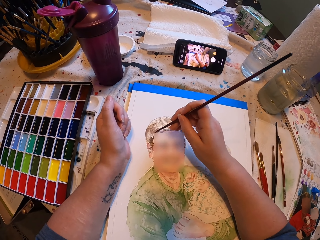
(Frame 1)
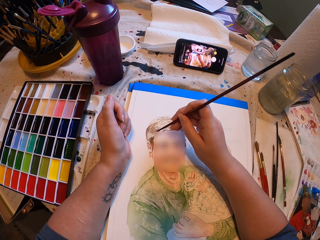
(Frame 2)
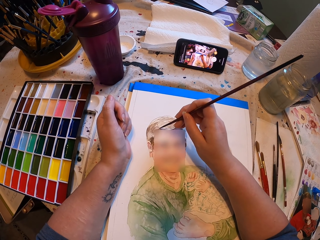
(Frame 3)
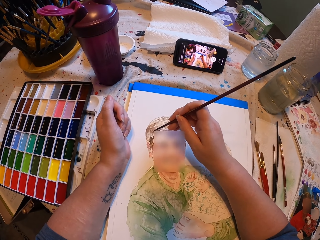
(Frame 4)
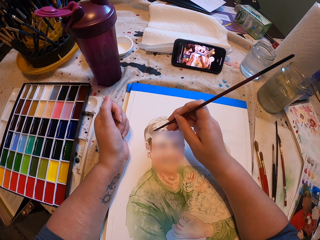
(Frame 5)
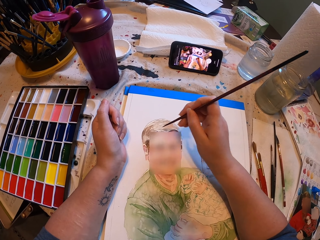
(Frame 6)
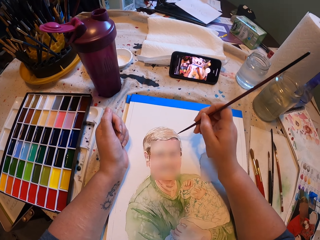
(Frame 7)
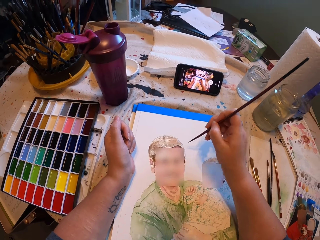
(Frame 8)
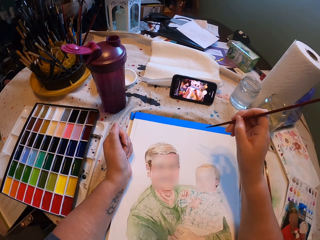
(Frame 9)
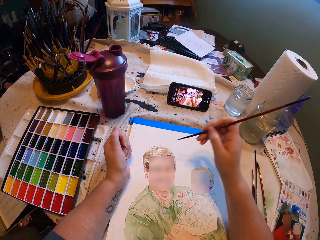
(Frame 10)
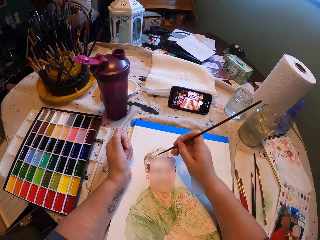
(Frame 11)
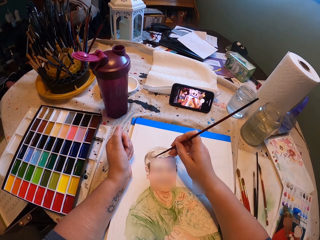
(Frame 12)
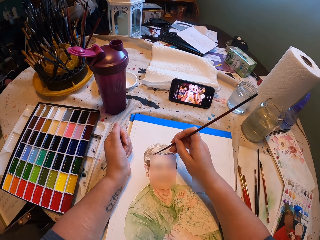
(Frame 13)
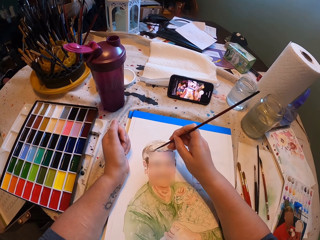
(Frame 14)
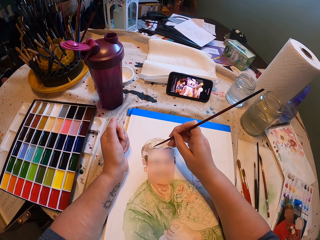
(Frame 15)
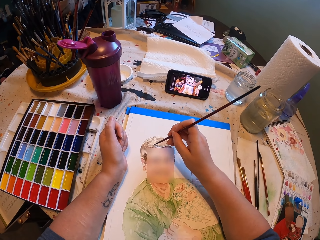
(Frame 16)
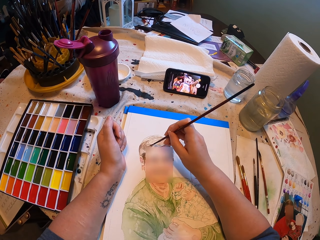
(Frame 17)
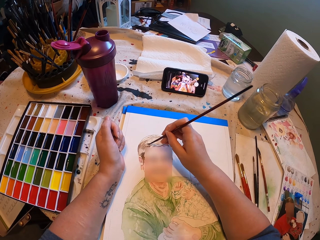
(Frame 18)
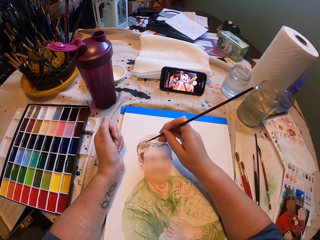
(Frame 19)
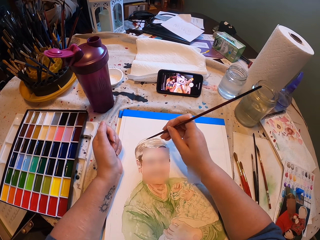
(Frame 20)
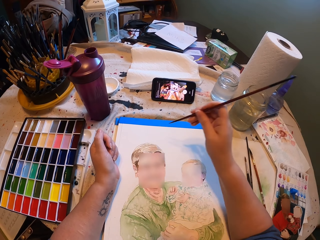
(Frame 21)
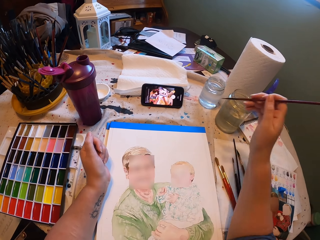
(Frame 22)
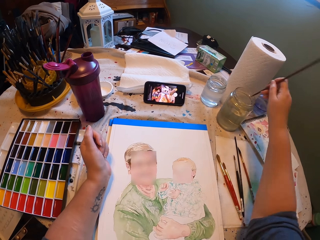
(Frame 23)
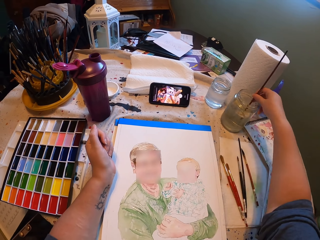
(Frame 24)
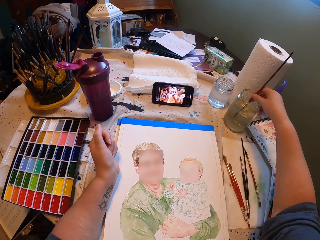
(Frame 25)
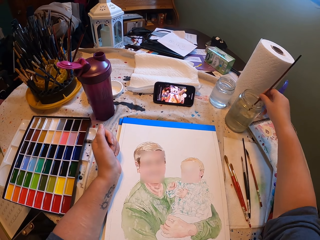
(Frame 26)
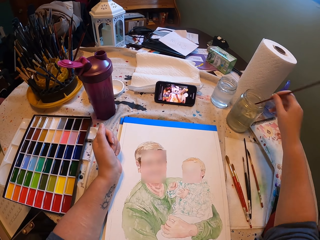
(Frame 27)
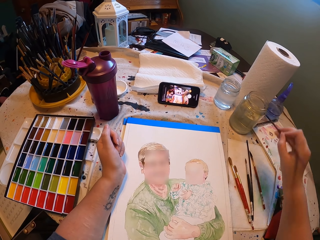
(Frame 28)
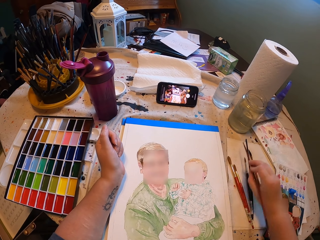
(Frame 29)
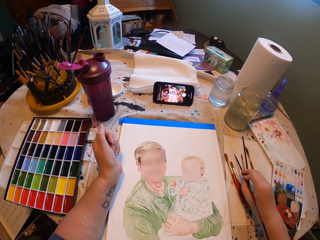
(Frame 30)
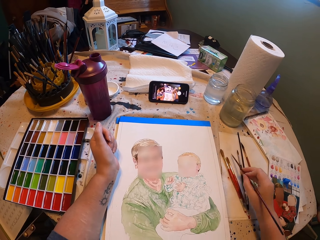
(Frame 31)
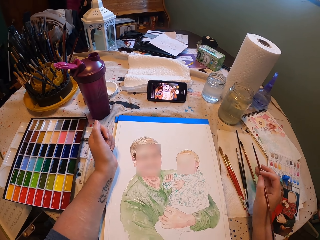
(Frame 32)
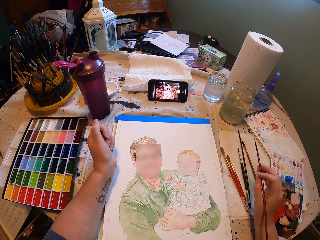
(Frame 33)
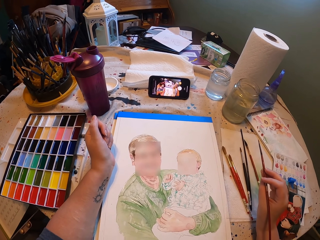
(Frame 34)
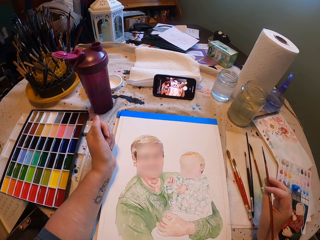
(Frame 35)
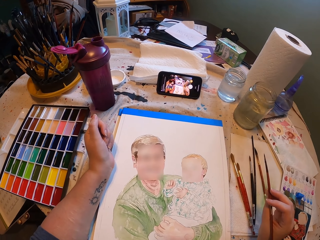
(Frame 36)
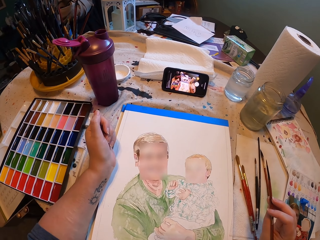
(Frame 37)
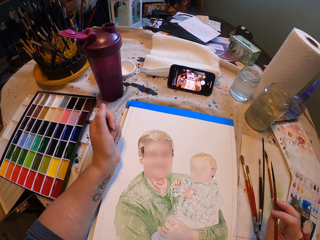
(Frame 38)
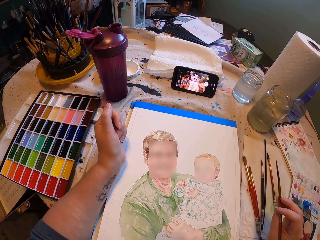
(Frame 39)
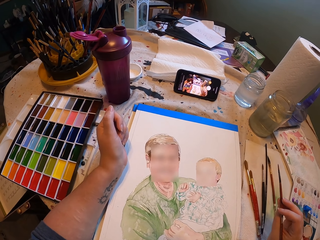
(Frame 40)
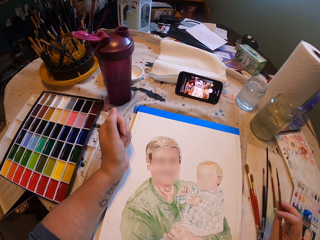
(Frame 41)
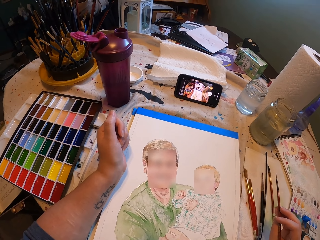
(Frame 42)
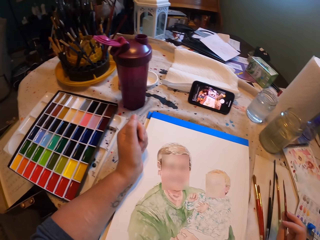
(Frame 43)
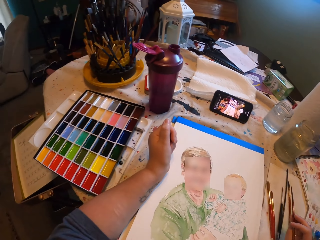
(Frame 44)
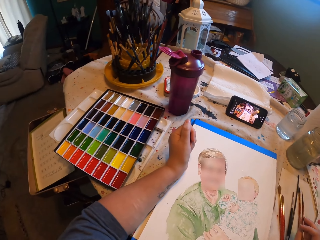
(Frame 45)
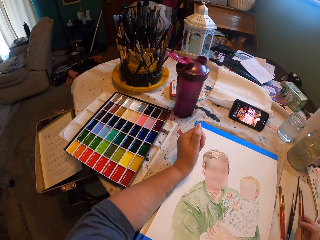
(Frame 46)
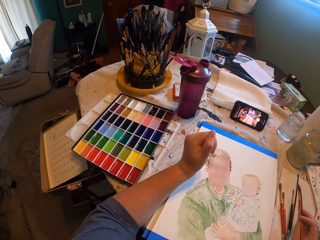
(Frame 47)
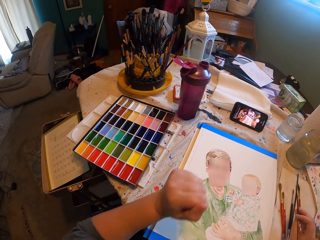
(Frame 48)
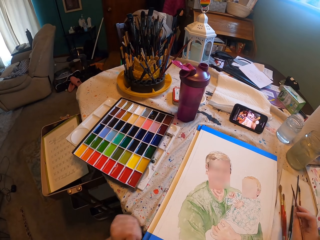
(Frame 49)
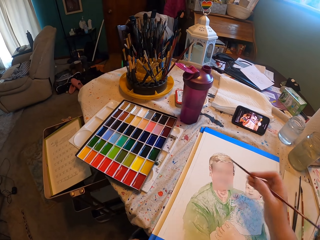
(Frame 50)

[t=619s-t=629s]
The camera wearer dips the drawing brush or paint brush in the glass jar with water. They wipe the paint brush on a paper.

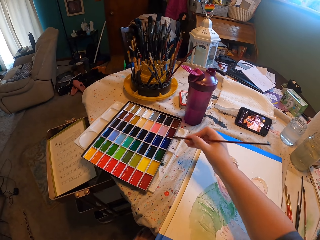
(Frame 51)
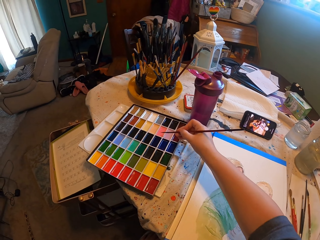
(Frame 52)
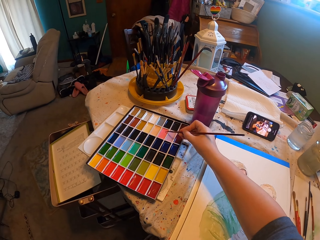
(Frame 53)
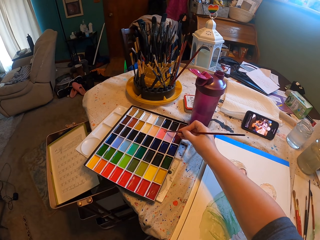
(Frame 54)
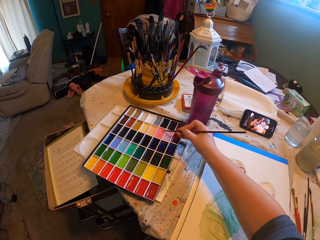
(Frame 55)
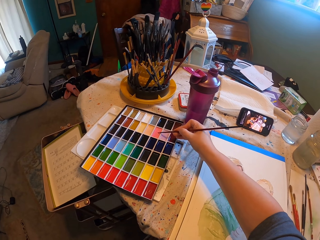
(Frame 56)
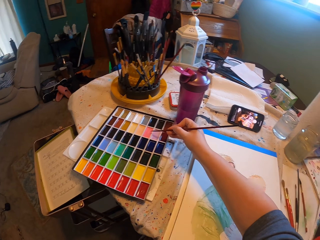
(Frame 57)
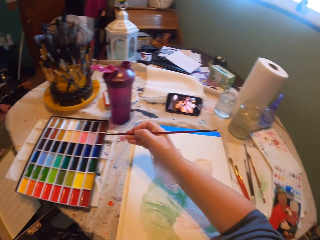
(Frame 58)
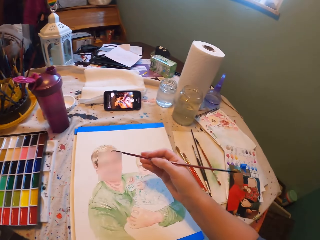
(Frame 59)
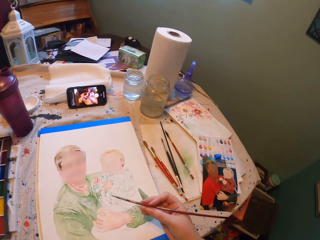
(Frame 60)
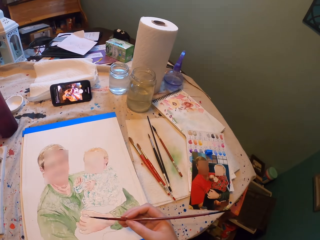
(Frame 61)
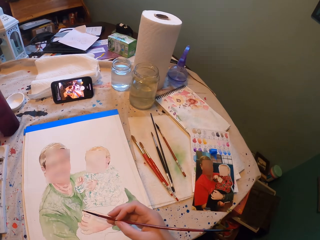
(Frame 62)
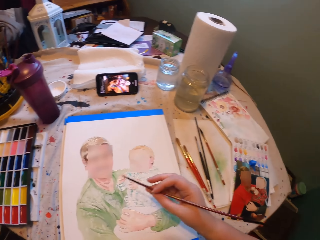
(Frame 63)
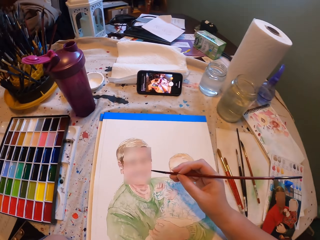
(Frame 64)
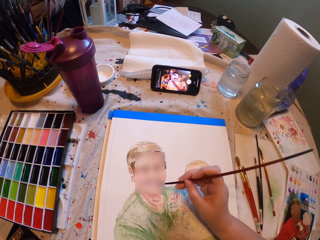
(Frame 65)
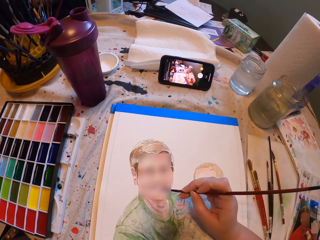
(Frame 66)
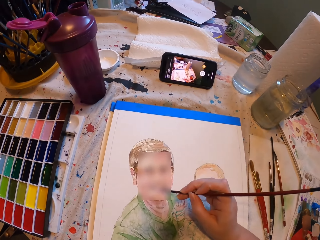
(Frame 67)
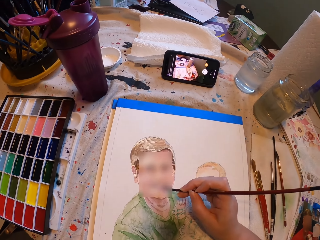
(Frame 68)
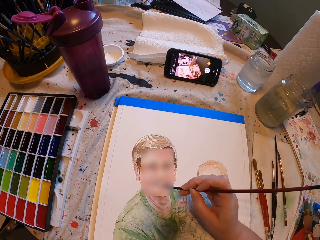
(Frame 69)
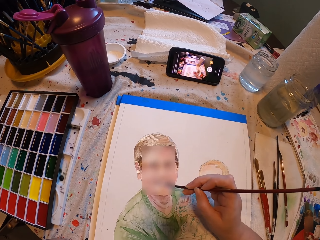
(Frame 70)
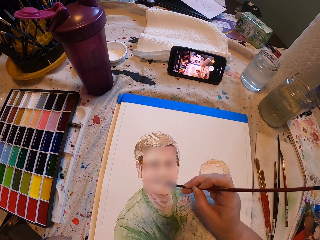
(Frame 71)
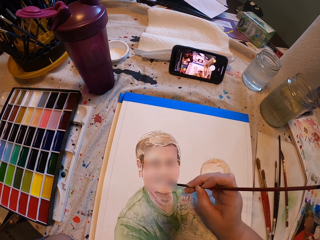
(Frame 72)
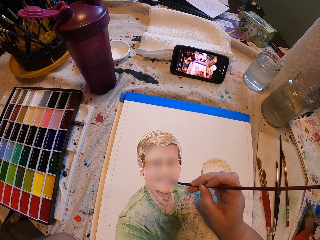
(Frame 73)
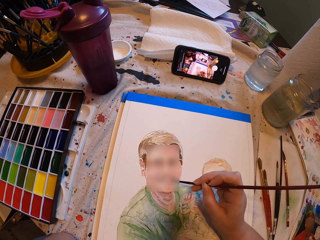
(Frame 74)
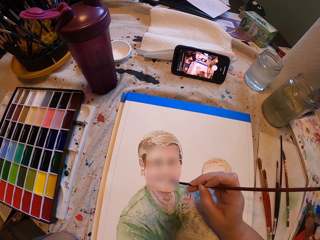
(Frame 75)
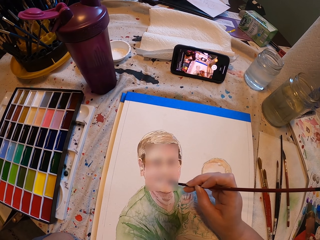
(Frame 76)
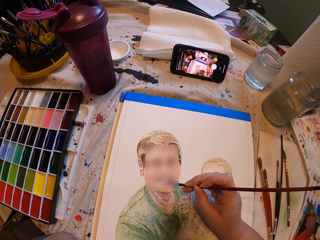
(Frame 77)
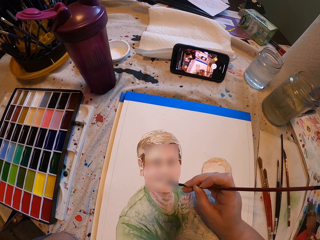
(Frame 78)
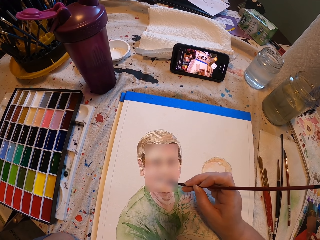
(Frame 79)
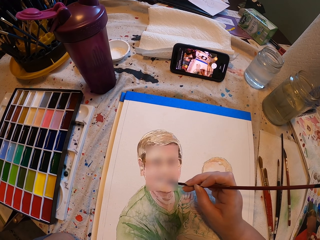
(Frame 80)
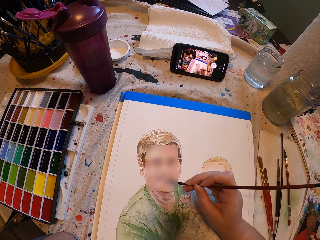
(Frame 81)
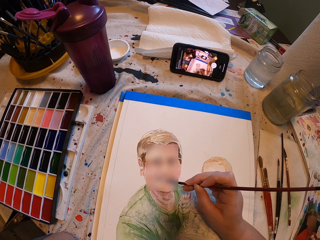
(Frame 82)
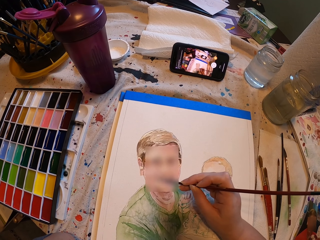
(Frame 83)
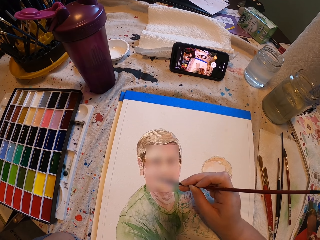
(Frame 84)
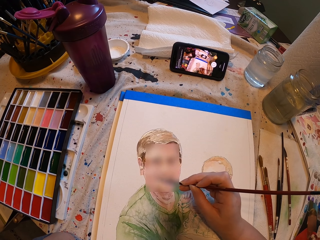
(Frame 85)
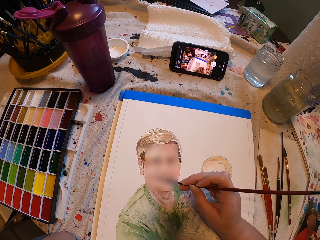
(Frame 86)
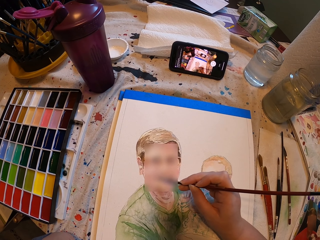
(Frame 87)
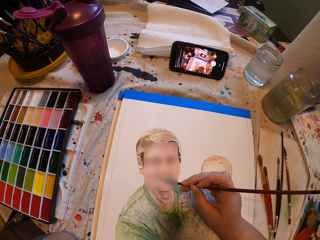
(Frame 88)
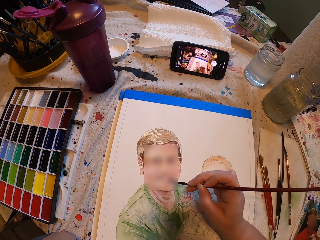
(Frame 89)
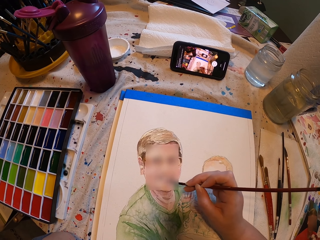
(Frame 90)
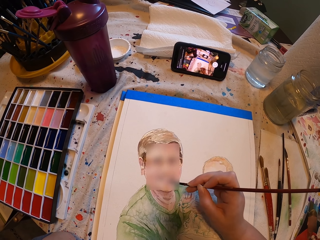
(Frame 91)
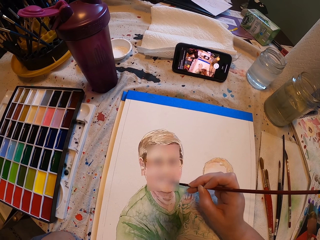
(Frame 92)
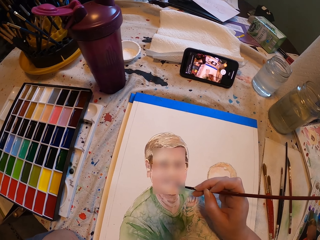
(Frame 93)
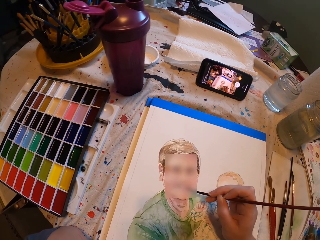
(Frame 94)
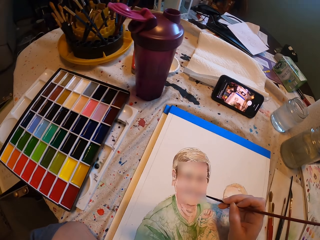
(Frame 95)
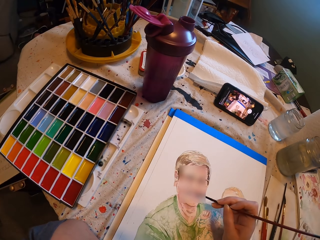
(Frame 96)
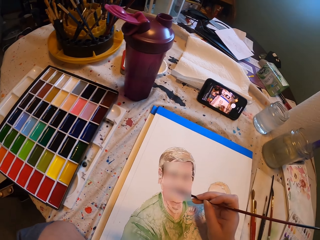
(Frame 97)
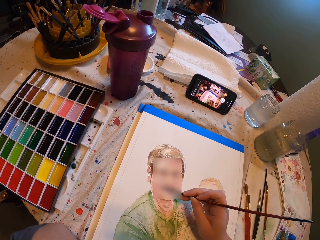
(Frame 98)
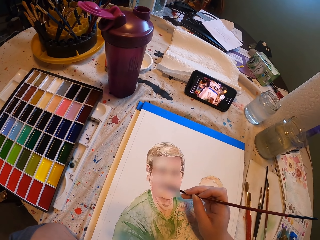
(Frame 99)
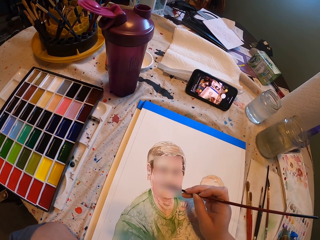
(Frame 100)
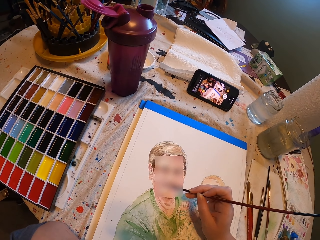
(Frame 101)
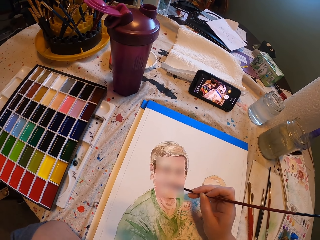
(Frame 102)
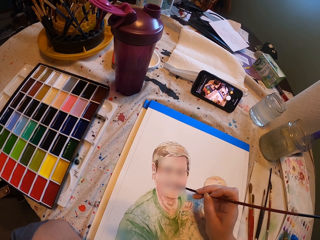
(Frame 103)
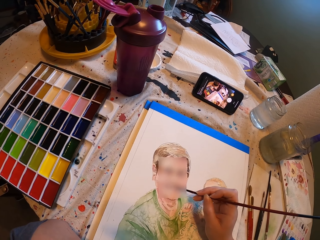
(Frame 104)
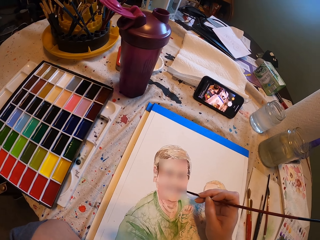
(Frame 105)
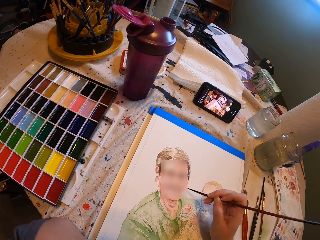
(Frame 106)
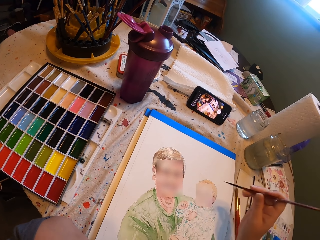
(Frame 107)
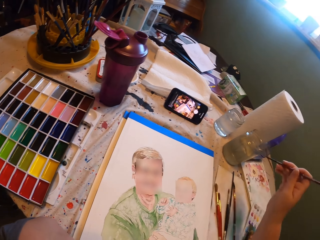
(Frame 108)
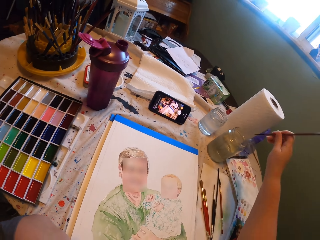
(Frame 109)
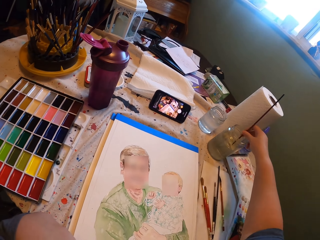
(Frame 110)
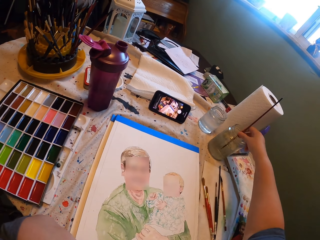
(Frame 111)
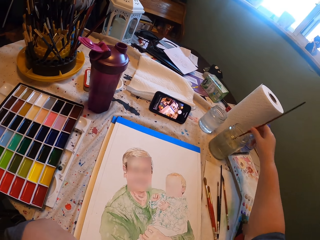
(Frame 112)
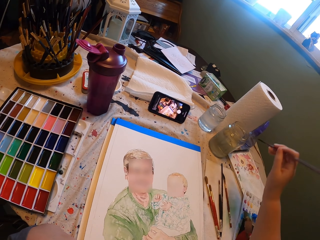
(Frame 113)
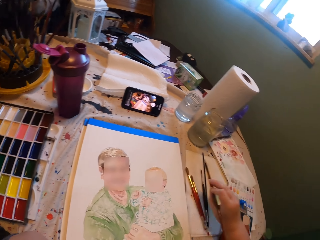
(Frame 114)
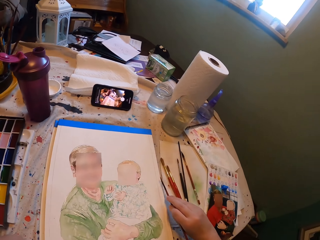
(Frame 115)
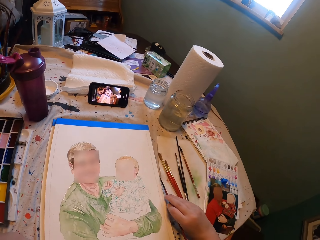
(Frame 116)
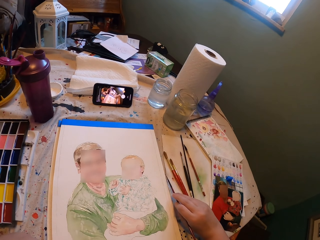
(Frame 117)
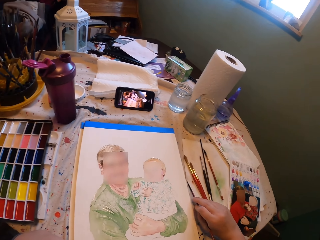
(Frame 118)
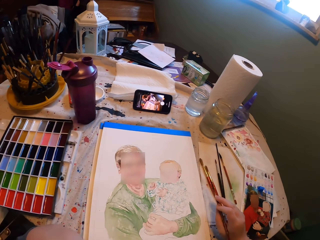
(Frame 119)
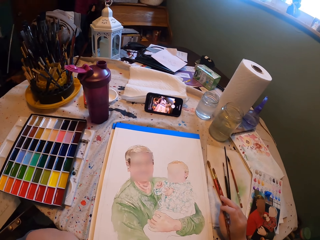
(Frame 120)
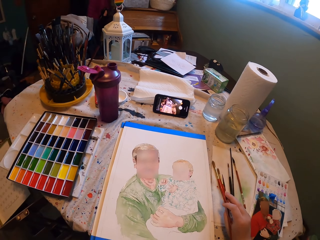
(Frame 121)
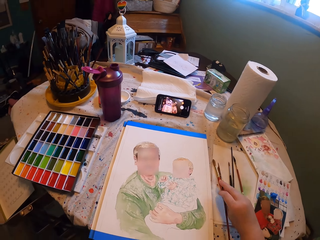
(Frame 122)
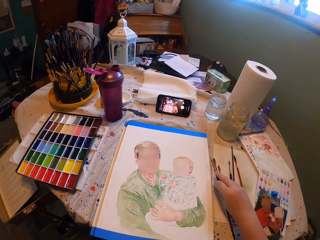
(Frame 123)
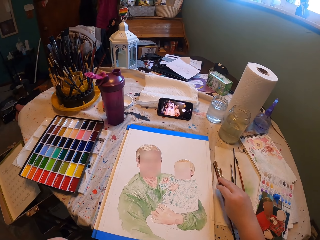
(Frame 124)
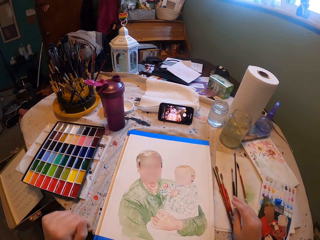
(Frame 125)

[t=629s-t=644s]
The camera wearer applies paint on the drawing brush. They put the brush in the colour box. They draw on the white art paper with the drawing brush. They dip the drawing brush in the glass jar with water. They put the drawing brush on the table.
